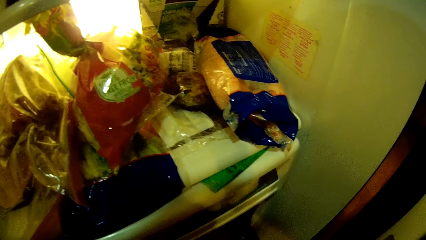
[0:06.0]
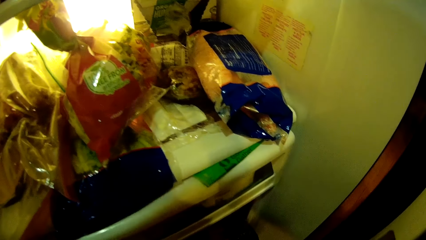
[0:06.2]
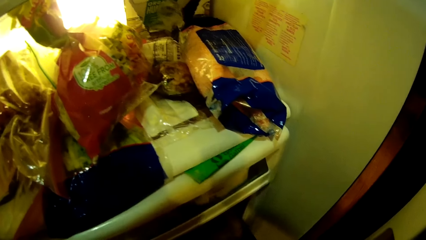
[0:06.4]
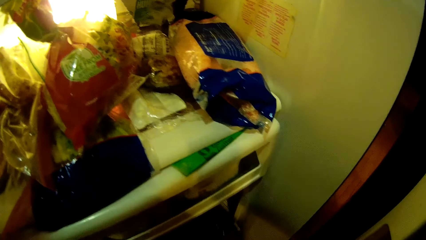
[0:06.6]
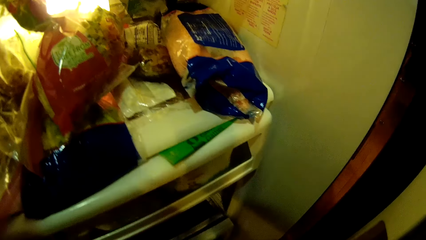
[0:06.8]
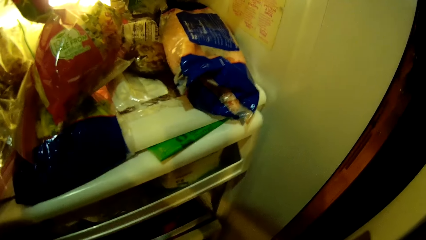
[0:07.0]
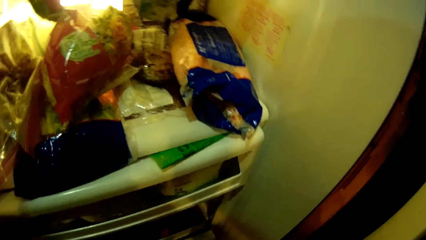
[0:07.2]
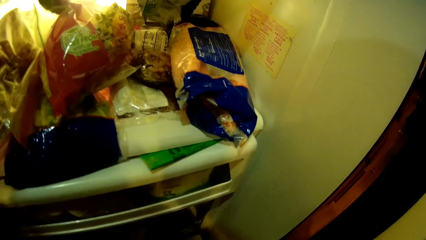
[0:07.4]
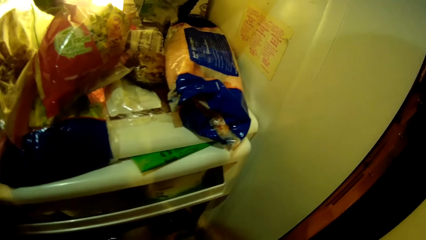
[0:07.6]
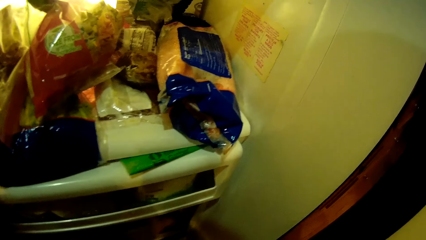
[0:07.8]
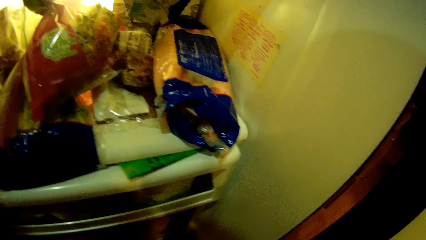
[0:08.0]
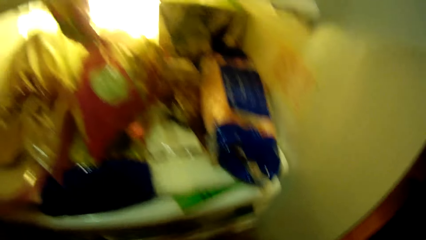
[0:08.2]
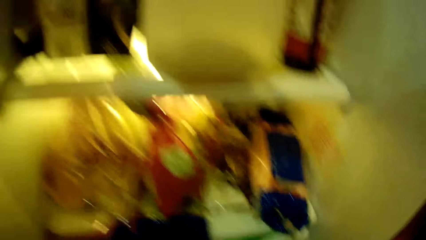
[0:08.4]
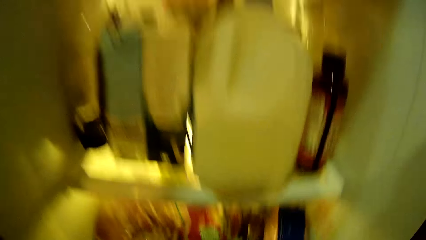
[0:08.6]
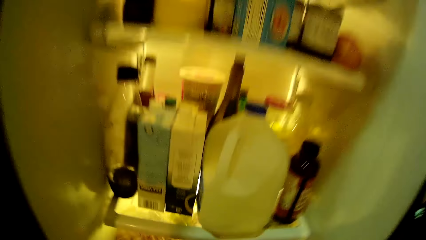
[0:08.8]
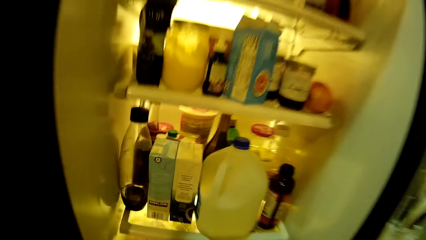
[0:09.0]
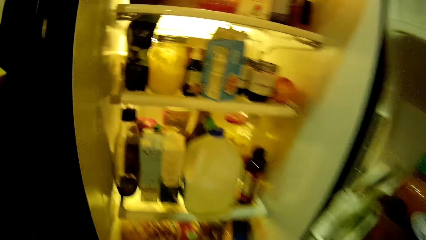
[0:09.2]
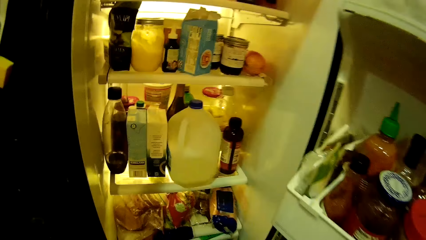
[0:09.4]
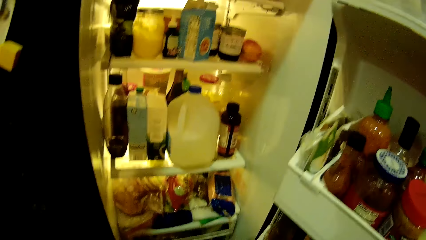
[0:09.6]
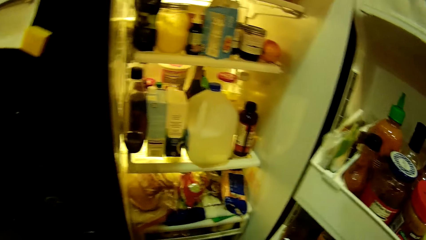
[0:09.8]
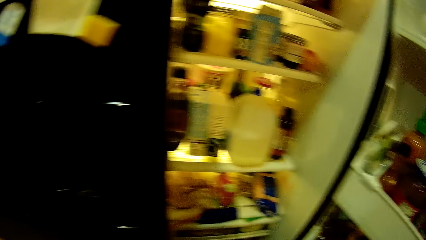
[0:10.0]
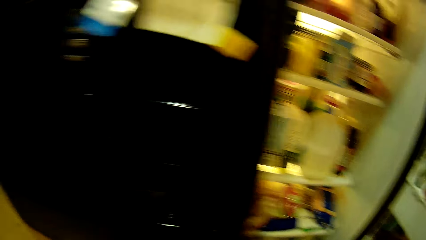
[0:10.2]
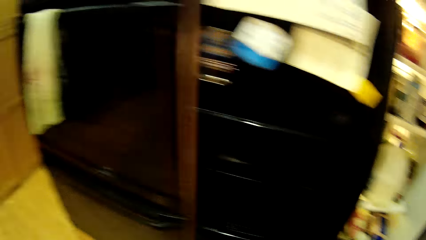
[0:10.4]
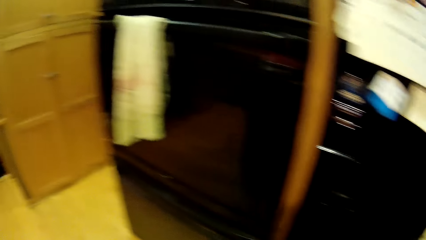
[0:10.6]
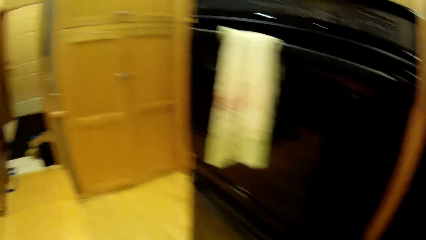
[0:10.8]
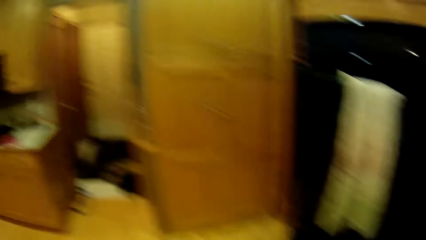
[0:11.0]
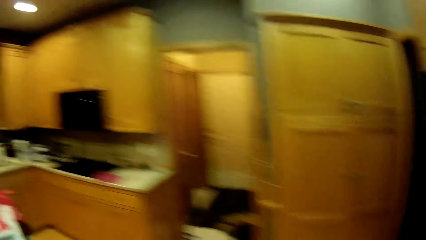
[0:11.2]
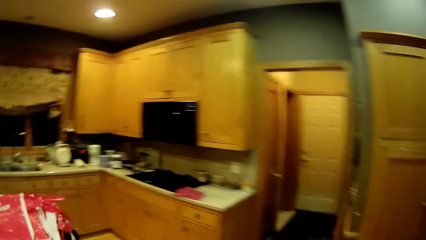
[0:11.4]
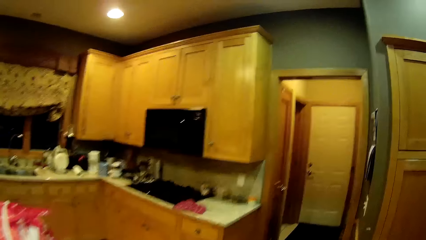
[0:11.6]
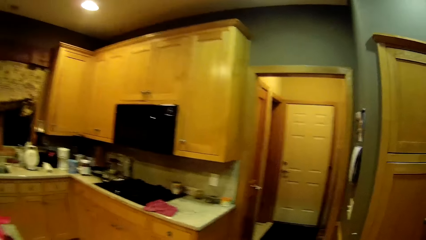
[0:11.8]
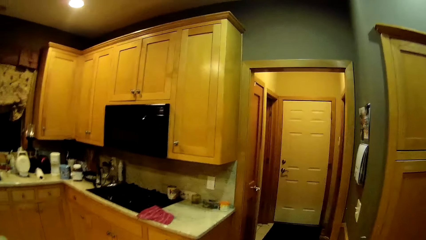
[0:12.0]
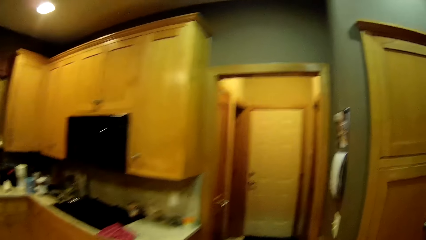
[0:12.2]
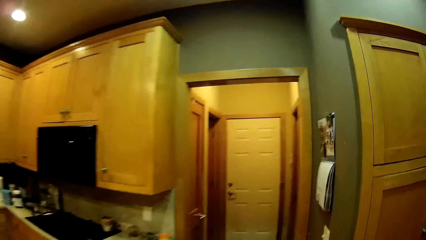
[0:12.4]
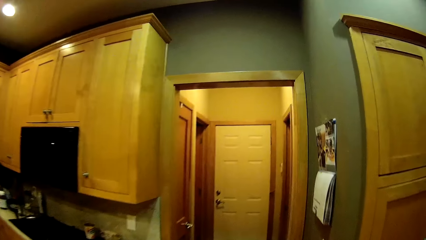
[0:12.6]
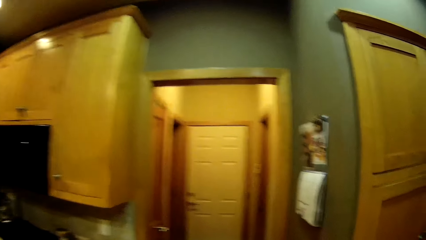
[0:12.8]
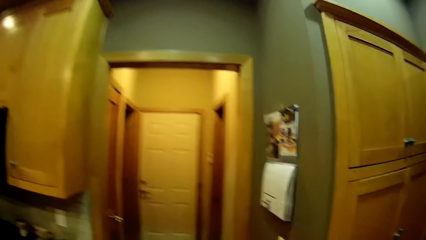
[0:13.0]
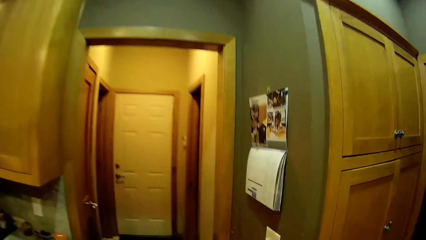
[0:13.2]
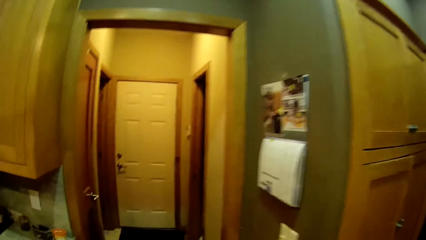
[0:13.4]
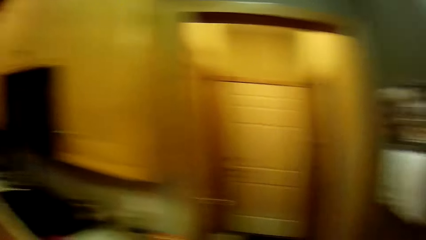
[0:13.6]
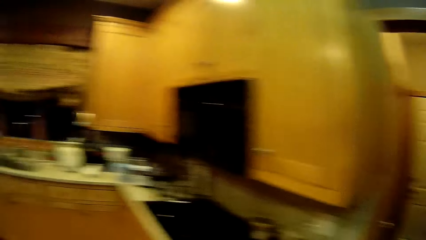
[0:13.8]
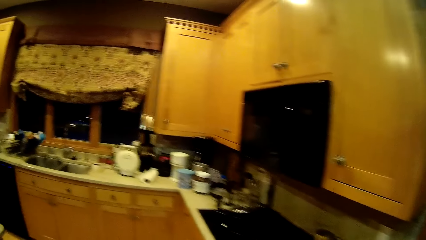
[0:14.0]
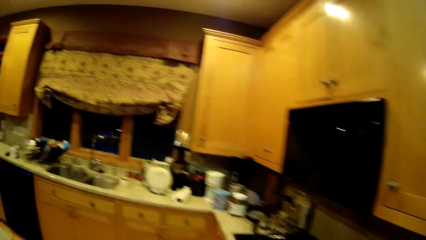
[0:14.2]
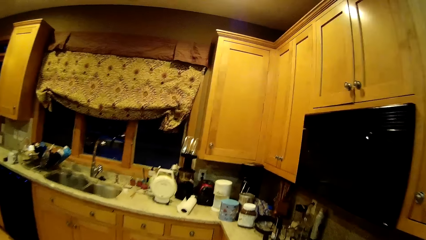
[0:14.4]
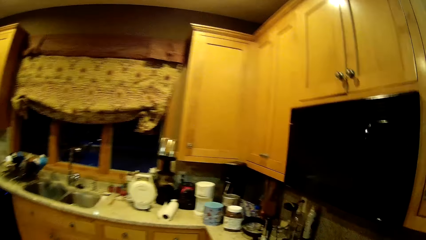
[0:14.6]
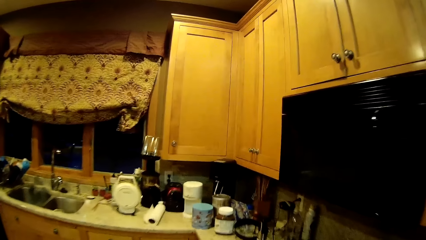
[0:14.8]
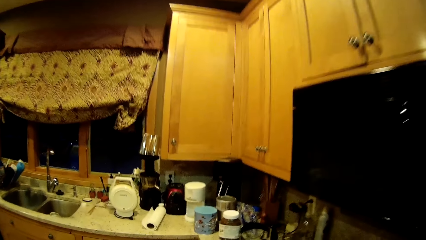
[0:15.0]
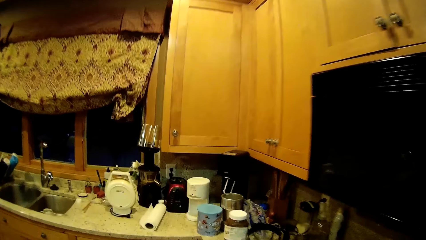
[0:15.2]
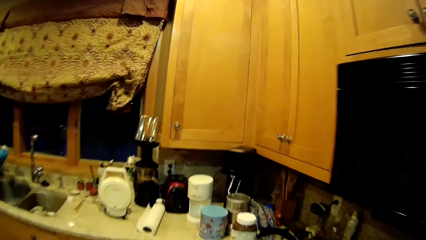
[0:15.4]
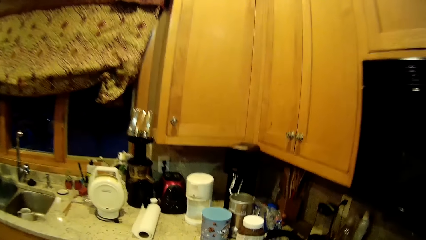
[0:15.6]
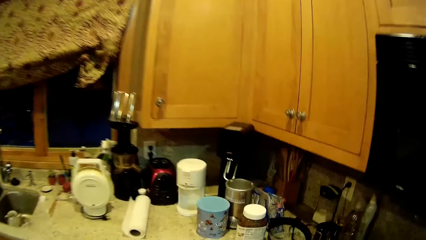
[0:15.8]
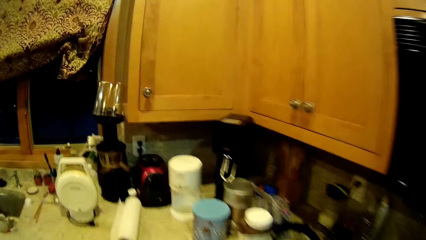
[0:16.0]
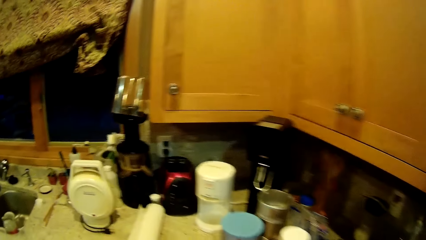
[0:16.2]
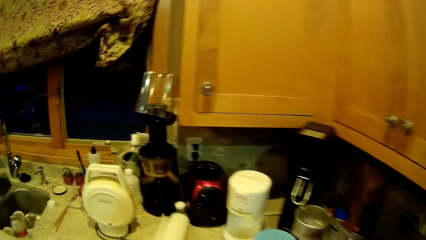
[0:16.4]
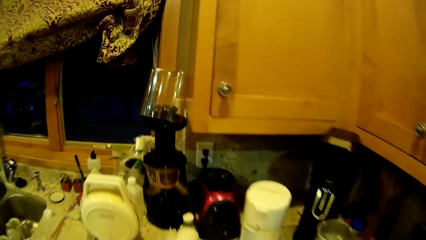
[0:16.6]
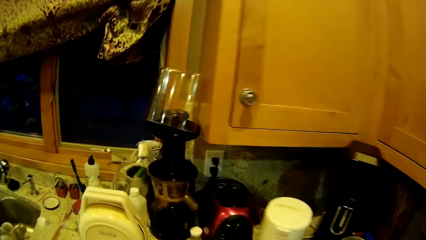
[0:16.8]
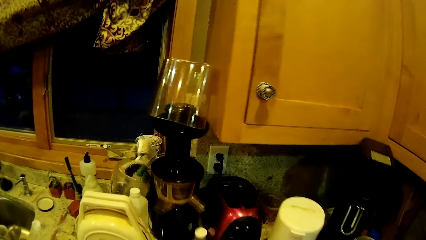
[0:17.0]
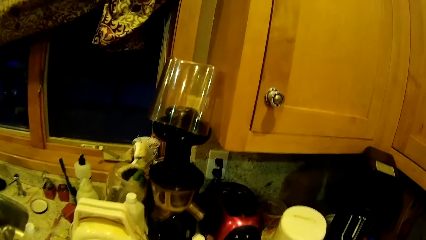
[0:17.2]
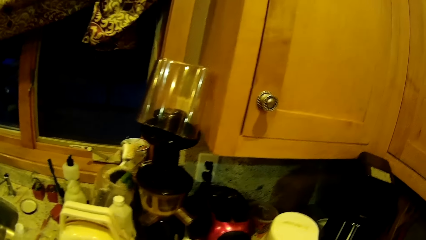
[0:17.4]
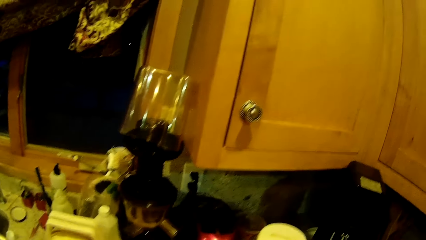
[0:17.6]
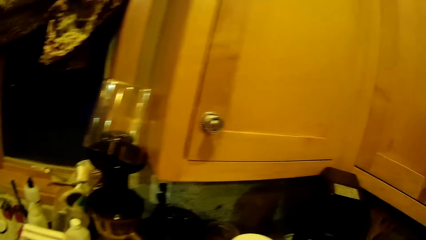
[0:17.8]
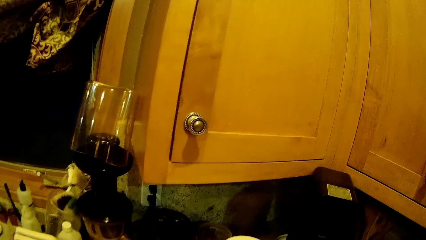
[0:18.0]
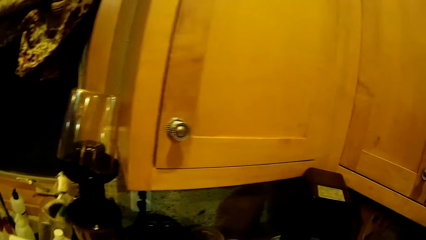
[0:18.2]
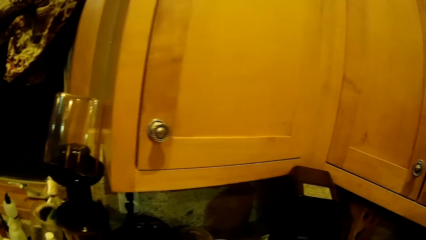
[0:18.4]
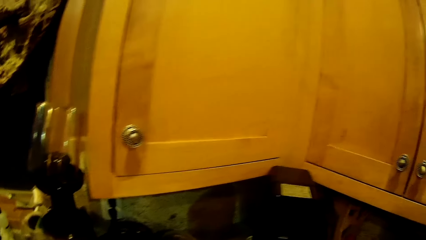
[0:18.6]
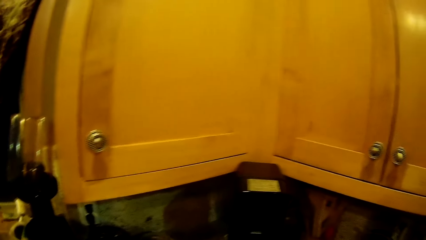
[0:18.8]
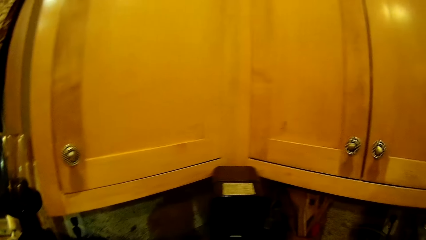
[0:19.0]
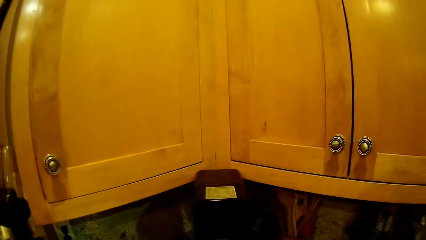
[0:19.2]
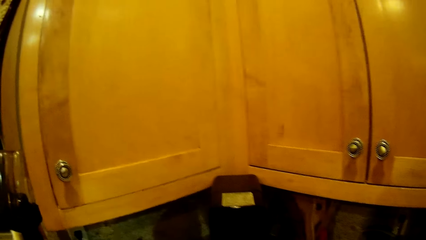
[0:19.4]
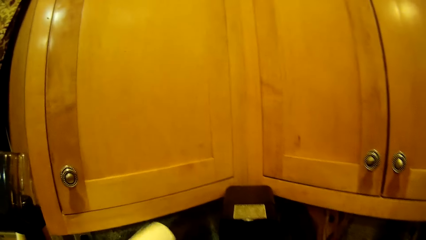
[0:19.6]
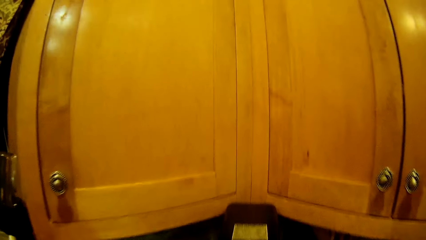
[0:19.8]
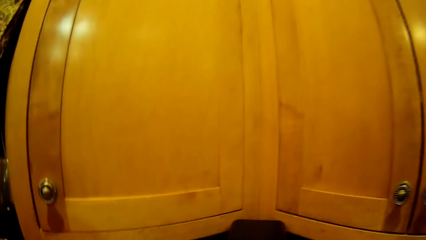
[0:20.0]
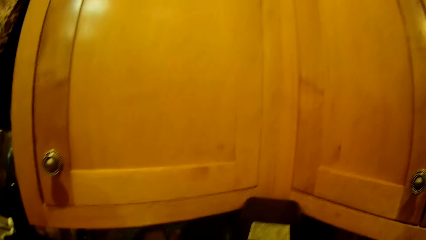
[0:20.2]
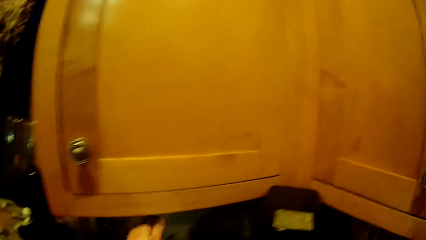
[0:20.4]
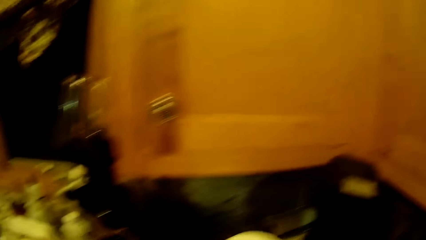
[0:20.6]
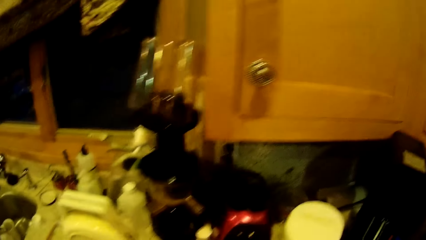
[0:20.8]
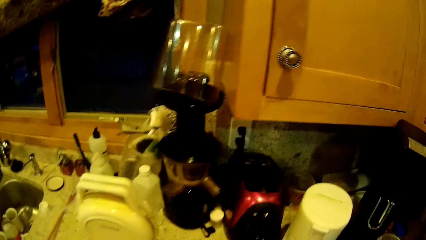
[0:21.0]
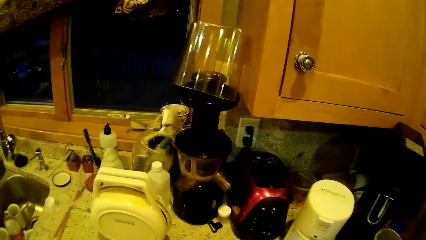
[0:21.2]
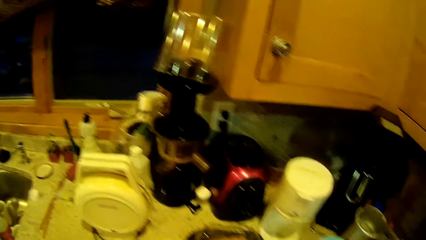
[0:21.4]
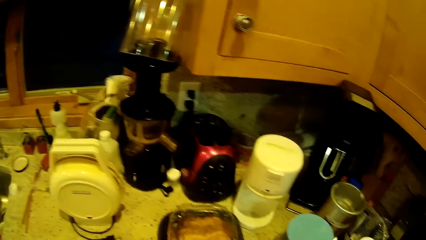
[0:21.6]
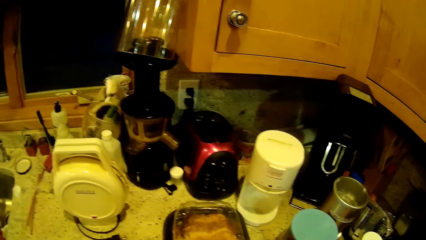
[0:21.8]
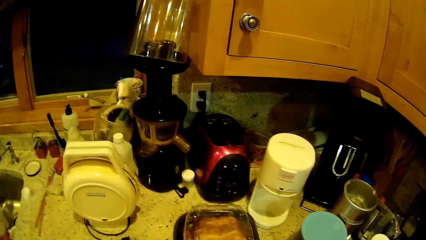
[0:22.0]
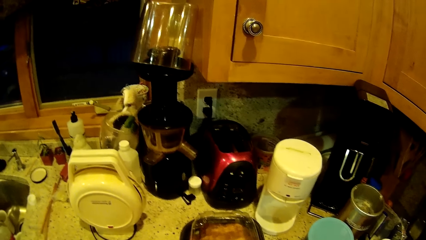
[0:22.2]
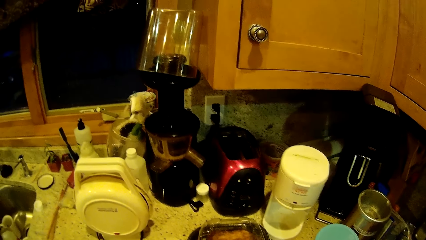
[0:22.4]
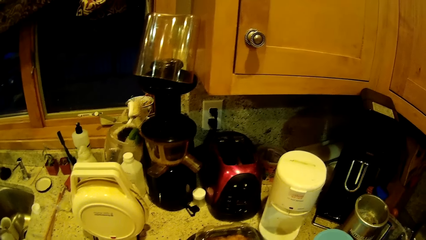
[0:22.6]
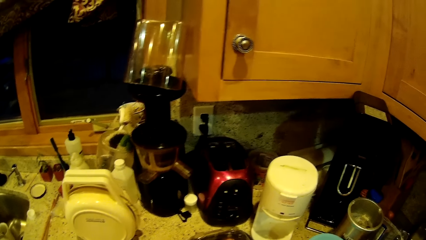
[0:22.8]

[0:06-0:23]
The camera wearer takes the food container from the fridge. He walks away from the fridge. He looks around the kitchen. He walks towards the countertop. He moves his hand. He places the food container on the kitchen cabinet.
